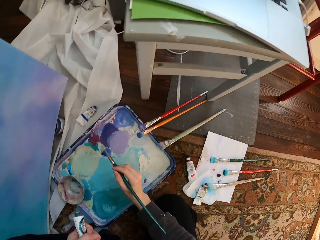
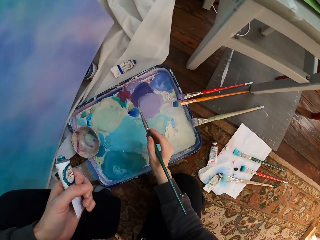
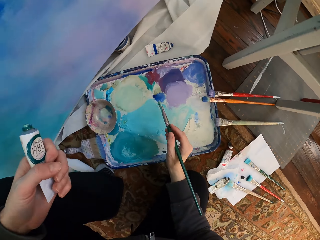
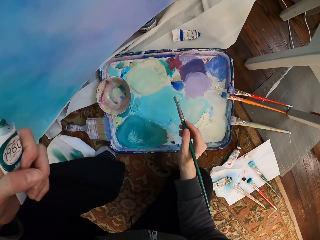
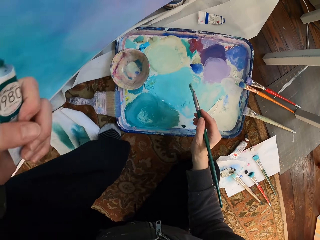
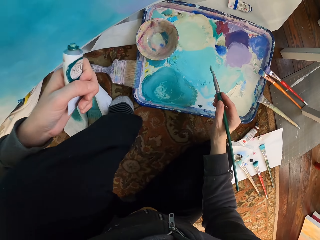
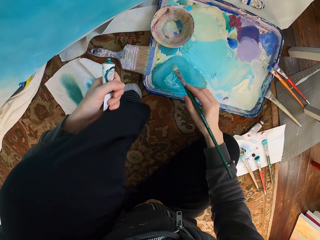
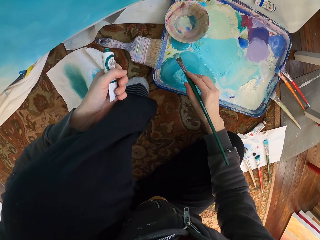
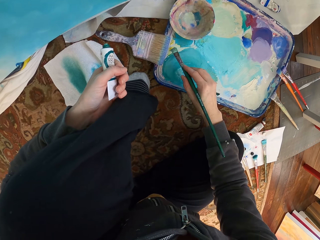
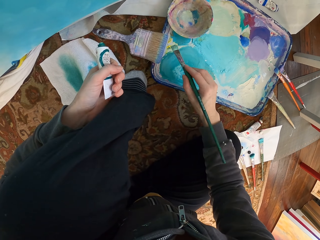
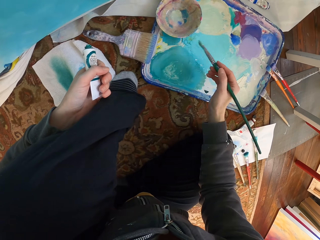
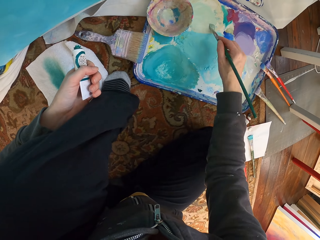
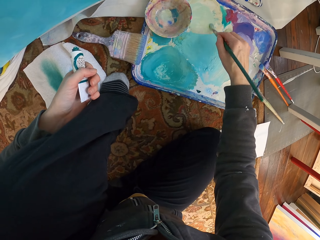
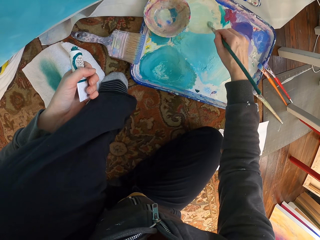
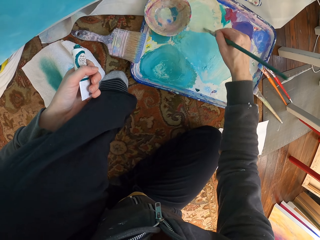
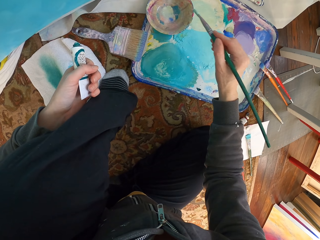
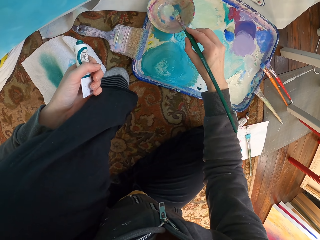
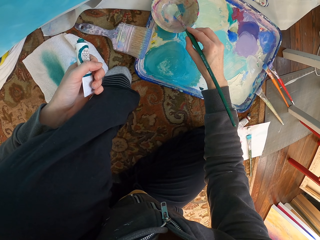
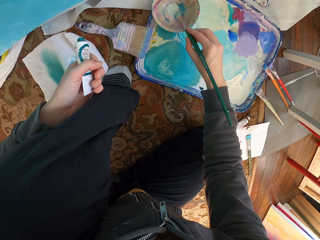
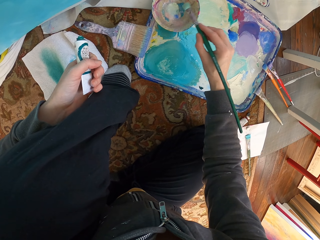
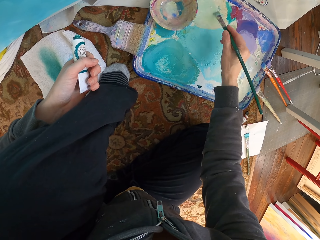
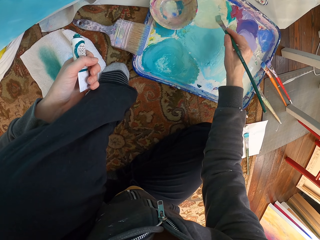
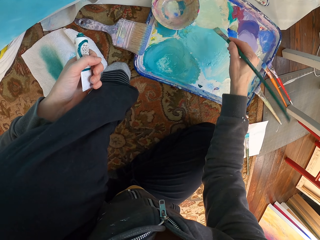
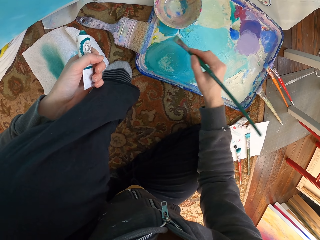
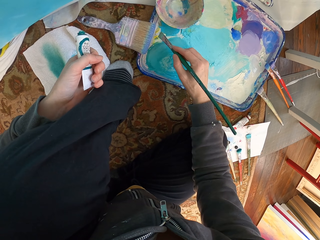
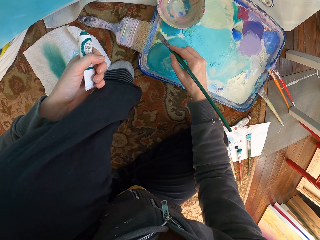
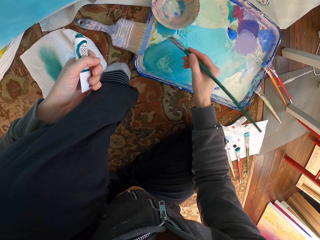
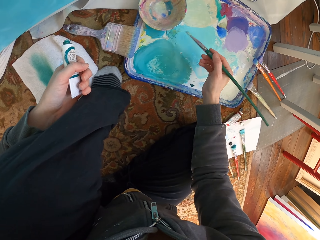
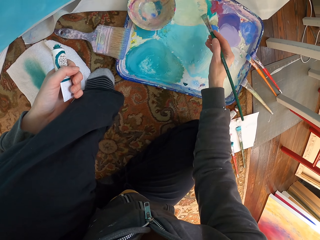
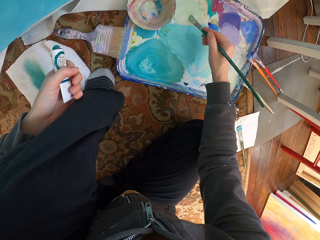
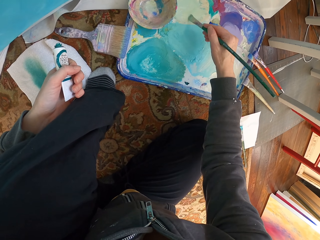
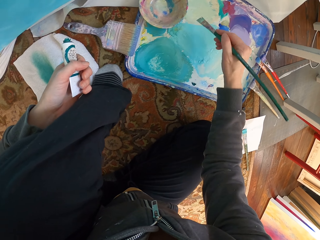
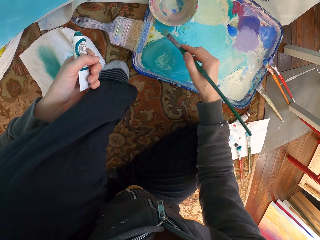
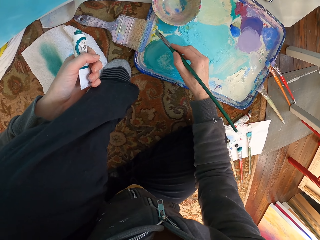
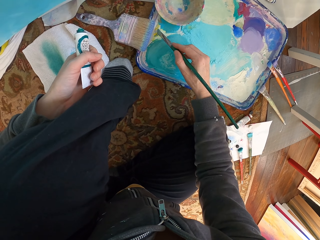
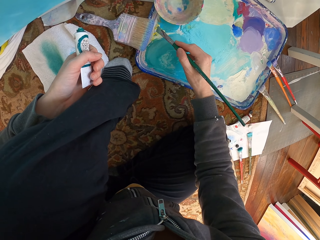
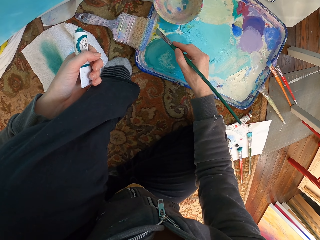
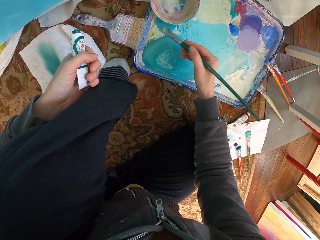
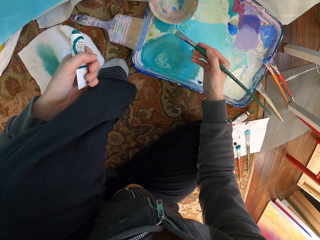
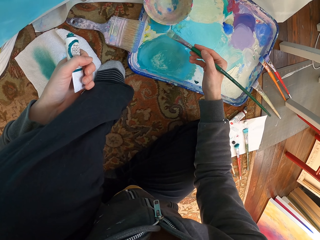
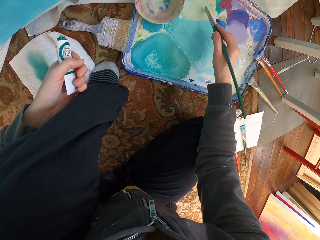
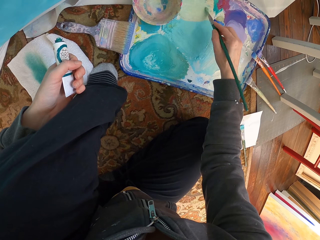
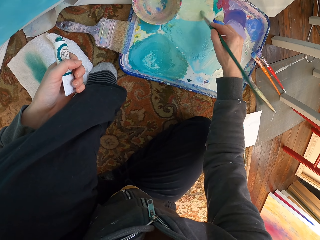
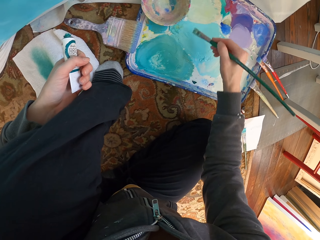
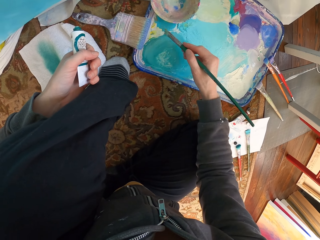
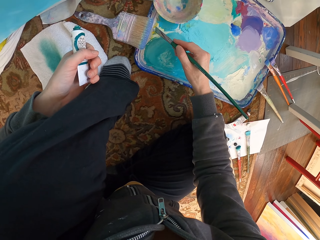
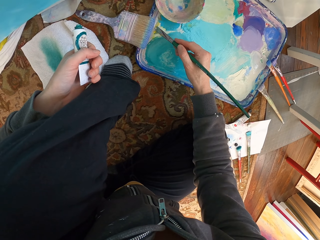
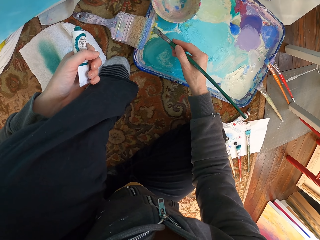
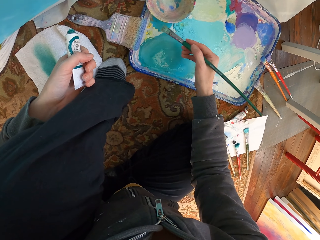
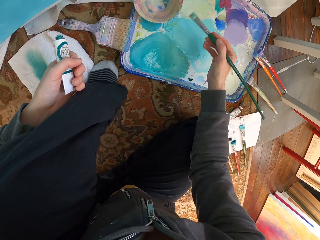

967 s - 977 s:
The camera wearer mixes paint. They dip a paint brush in the paint dish. They mix the paint.

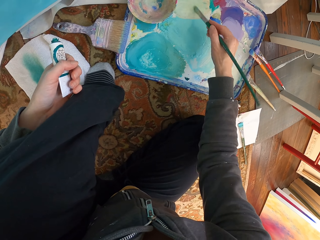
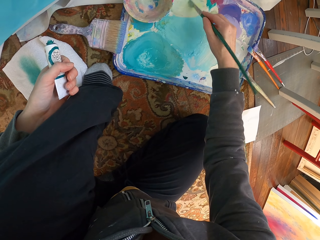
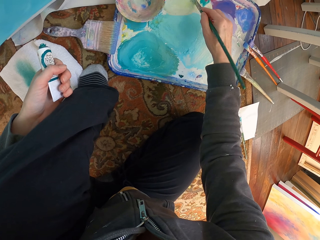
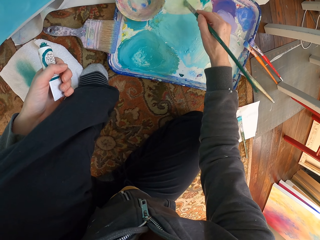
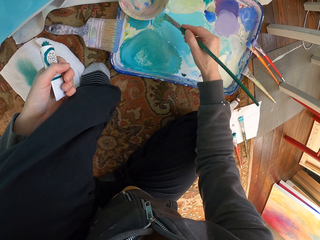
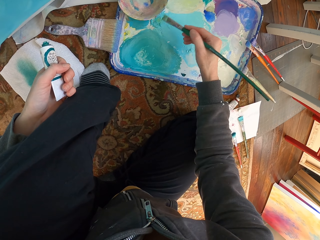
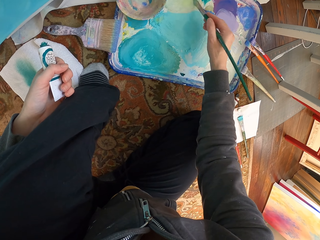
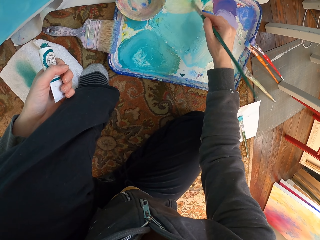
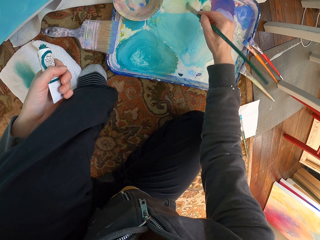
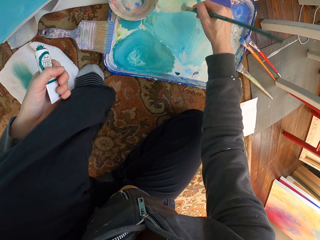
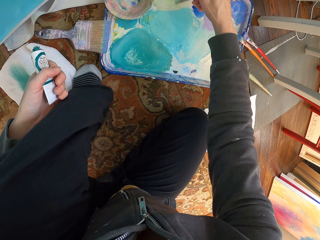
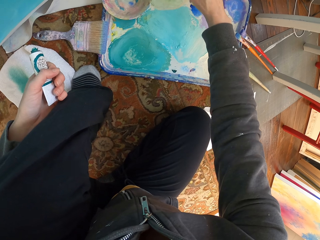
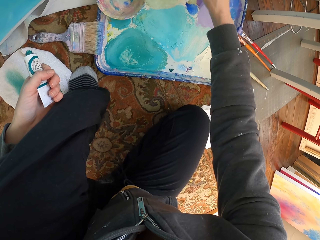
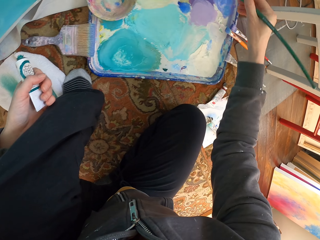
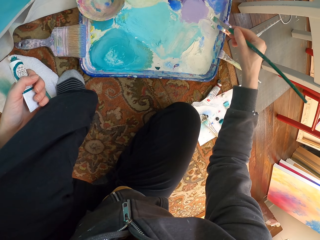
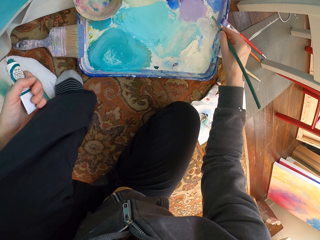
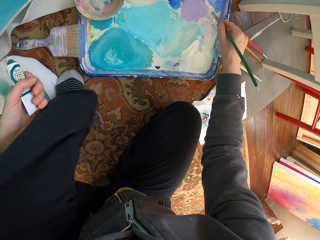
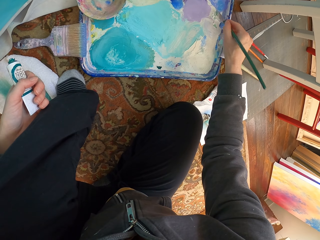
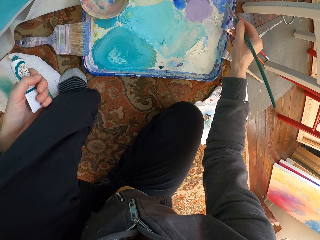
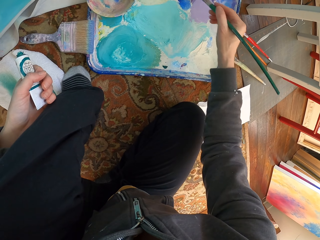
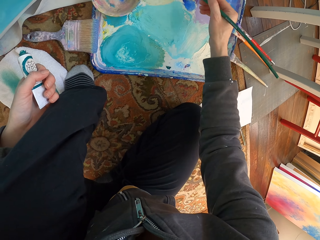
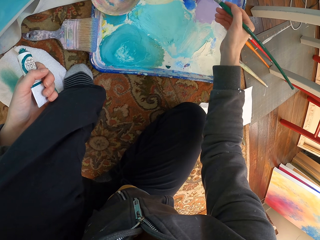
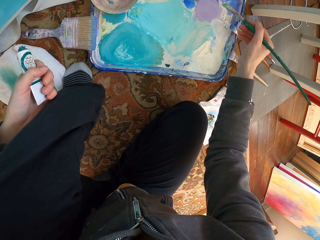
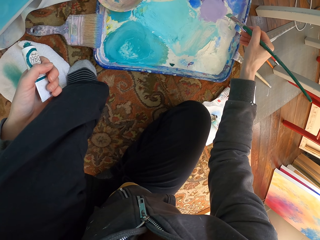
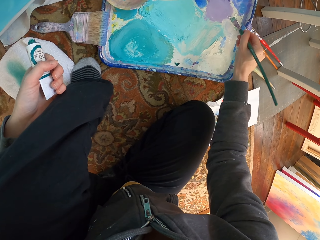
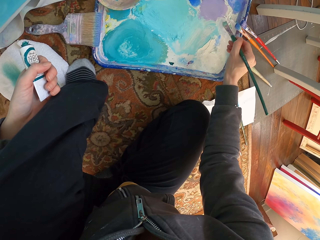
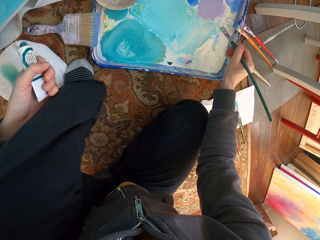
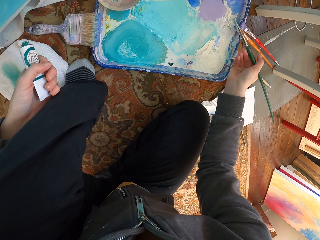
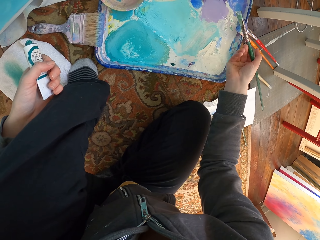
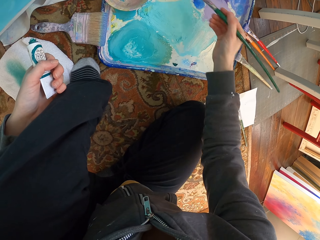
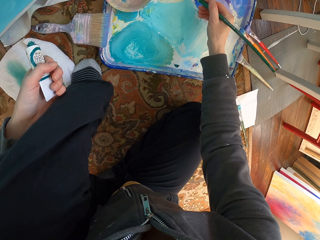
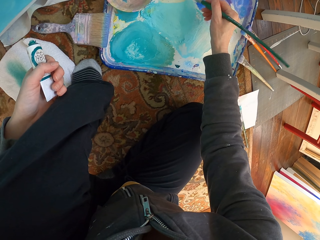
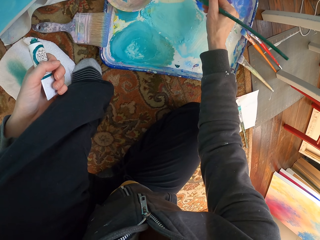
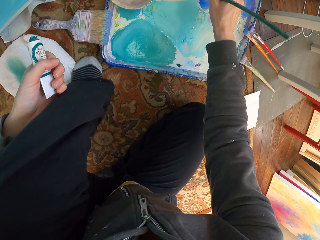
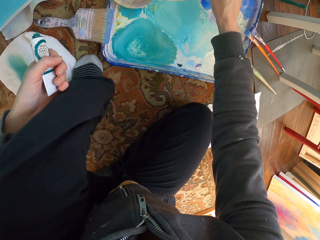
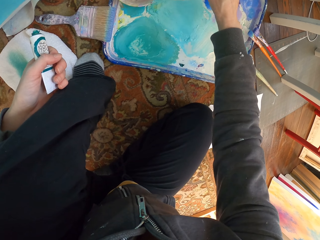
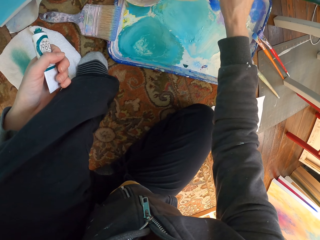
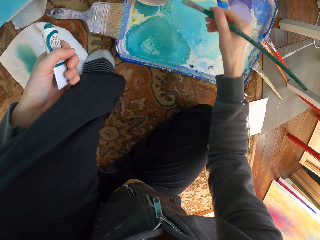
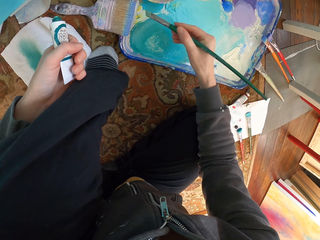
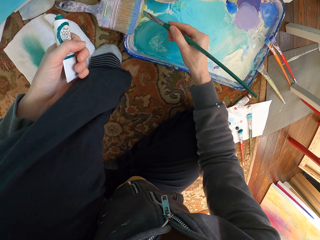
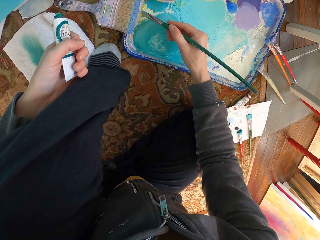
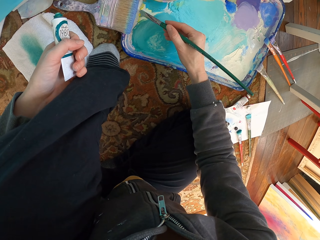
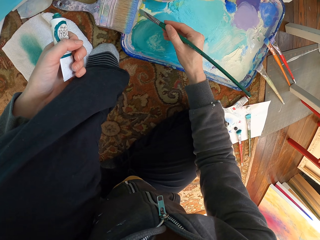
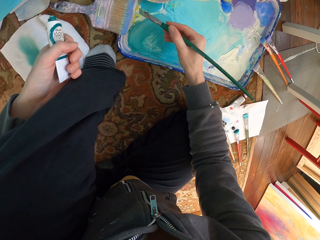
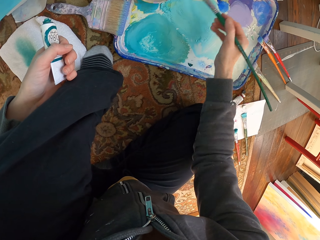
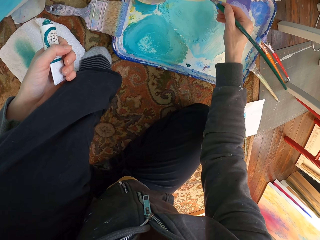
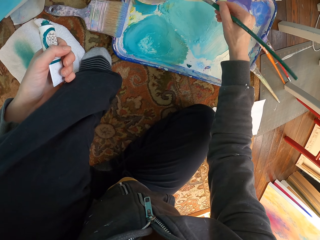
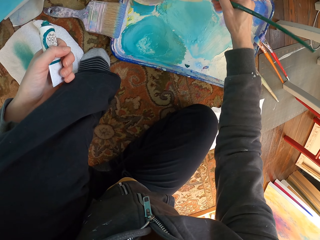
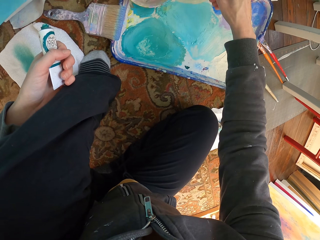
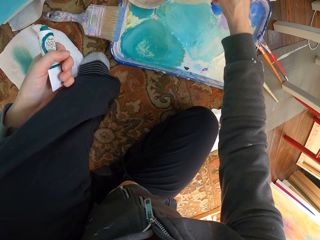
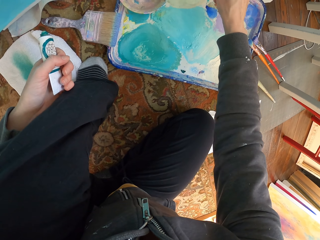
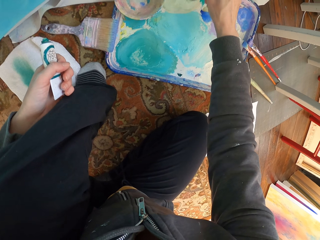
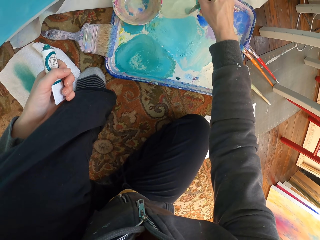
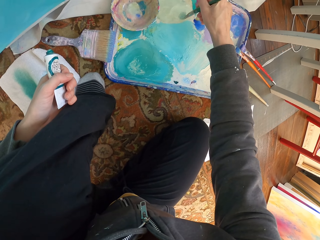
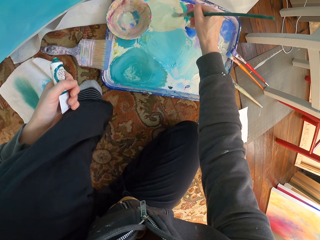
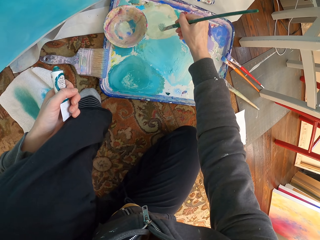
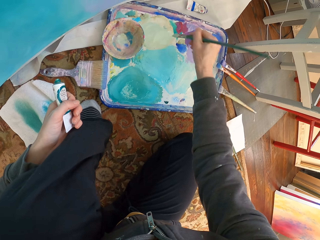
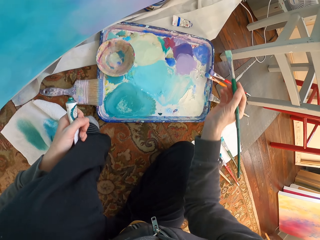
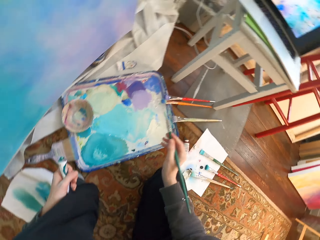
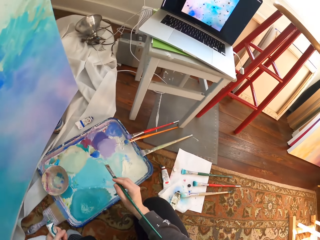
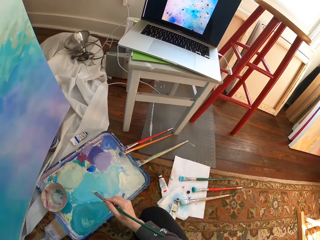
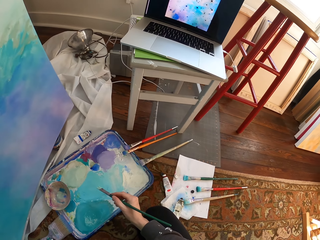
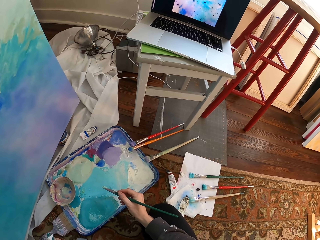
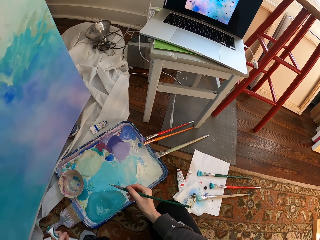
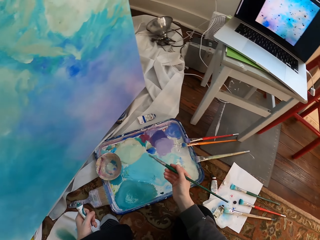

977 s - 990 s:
The camera wearer moves a paint brush.
